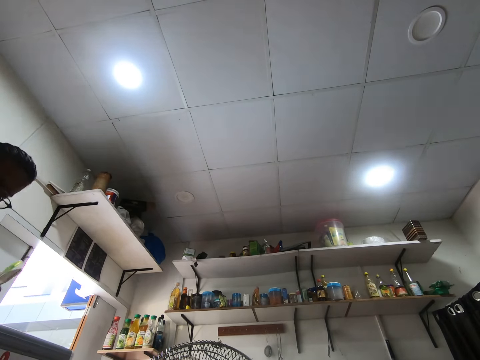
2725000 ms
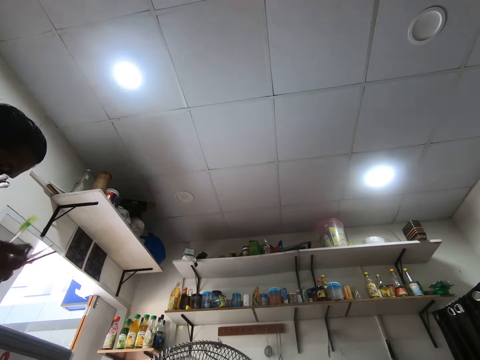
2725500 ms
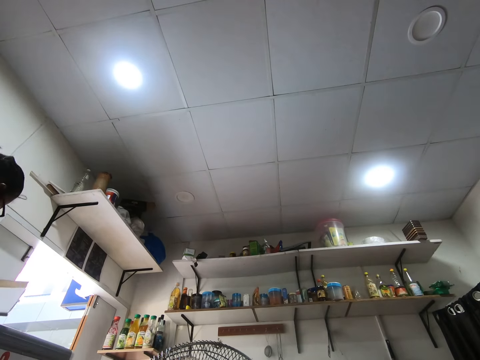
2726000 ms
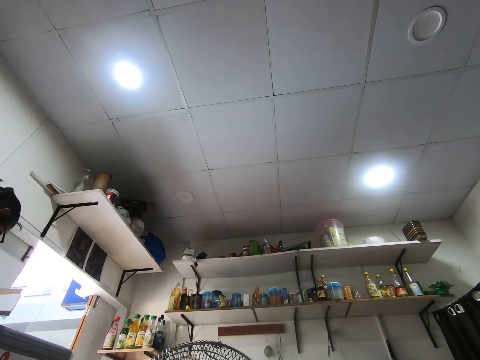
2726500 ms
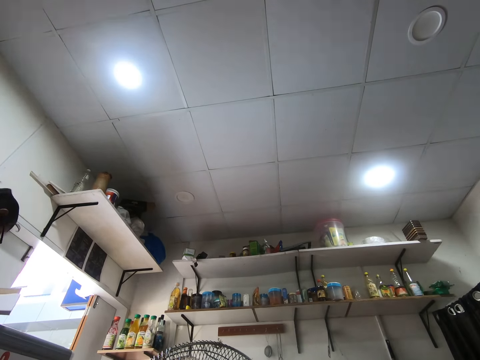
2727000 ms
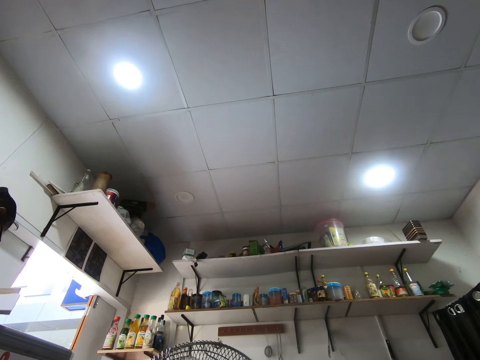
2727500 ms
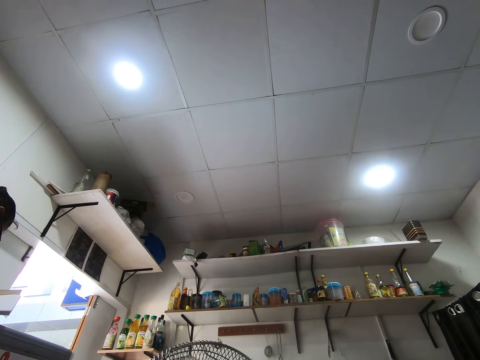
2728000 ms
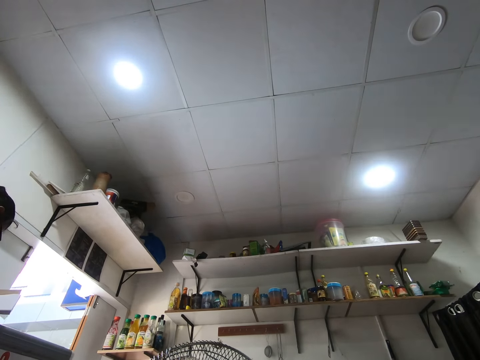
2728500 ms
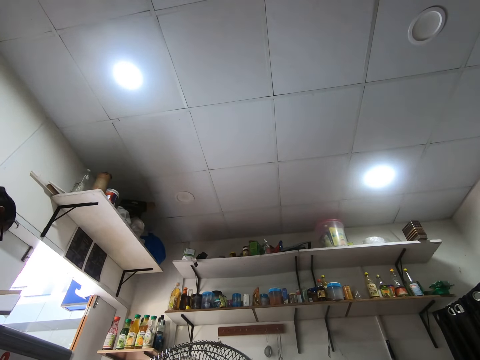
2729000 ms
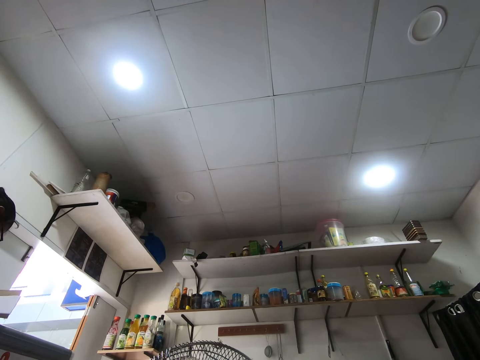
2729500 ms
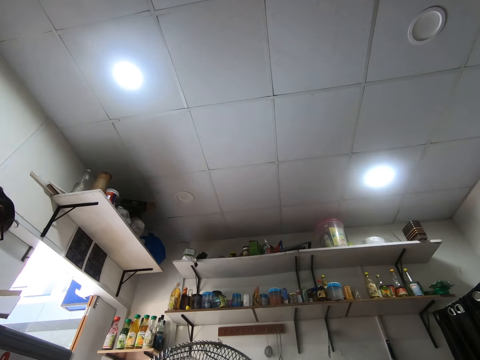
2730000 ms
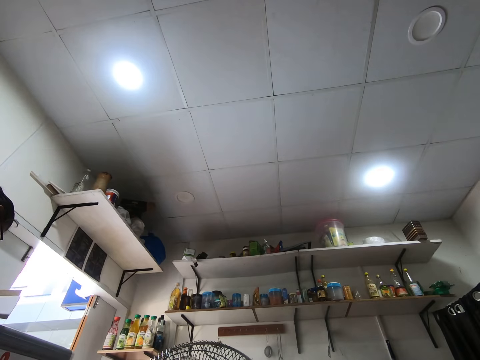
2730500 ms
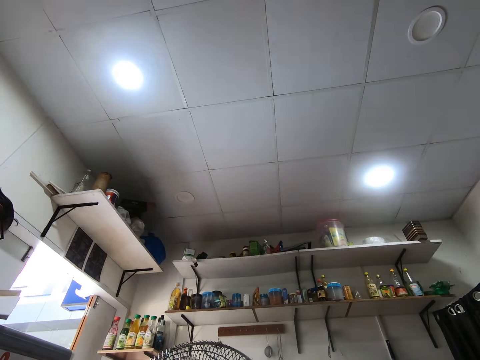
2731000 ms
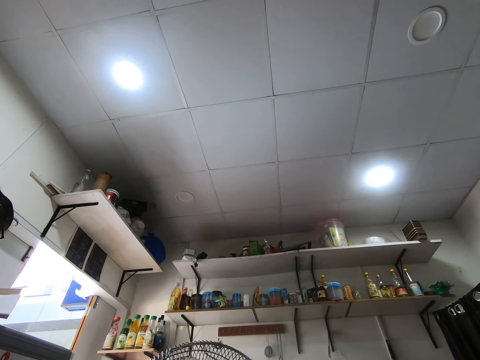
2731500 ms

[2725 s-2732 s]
The camera wearer writes on the booklet.

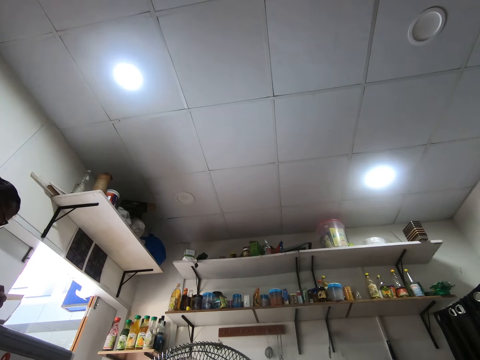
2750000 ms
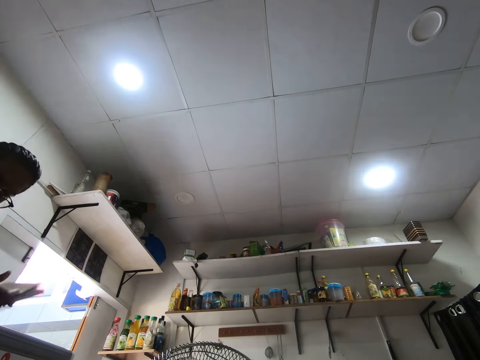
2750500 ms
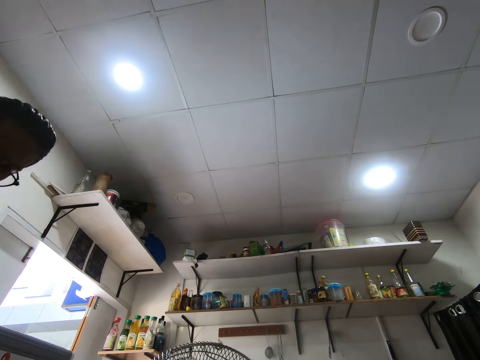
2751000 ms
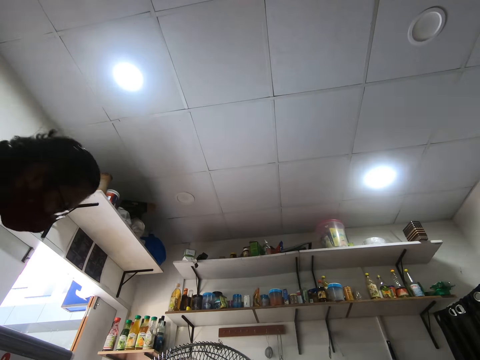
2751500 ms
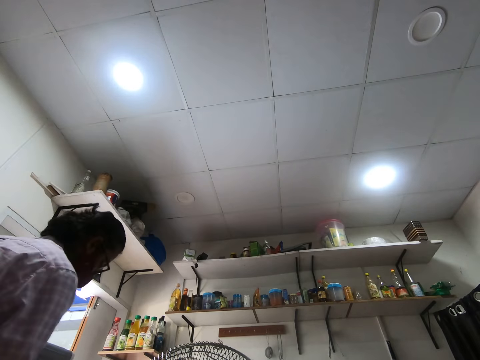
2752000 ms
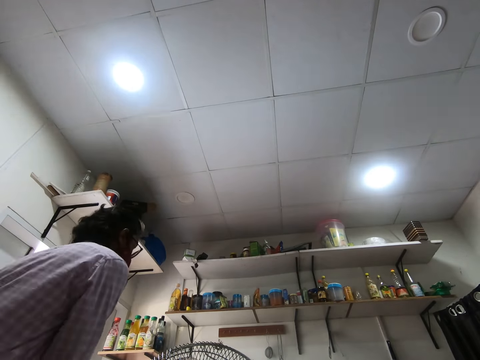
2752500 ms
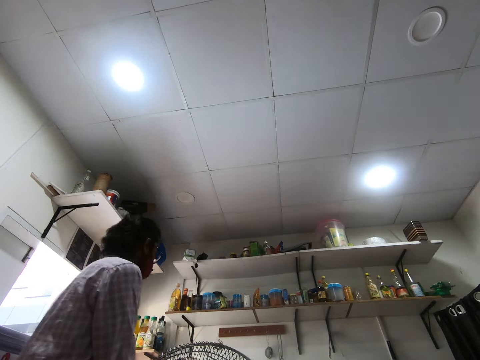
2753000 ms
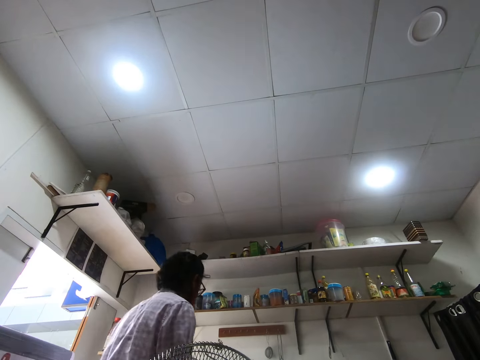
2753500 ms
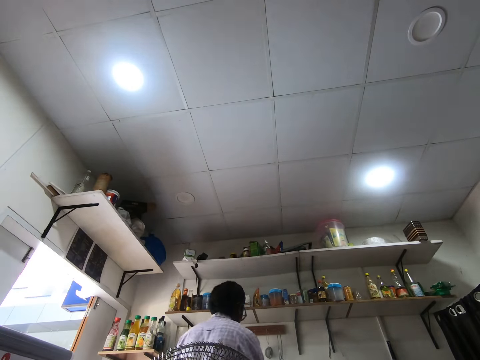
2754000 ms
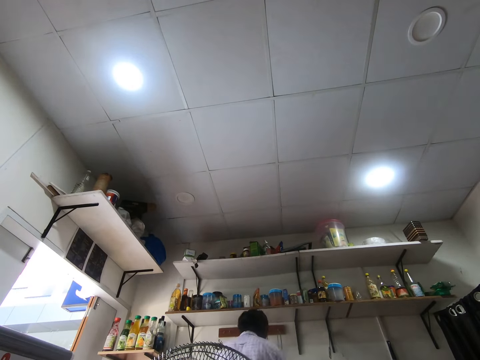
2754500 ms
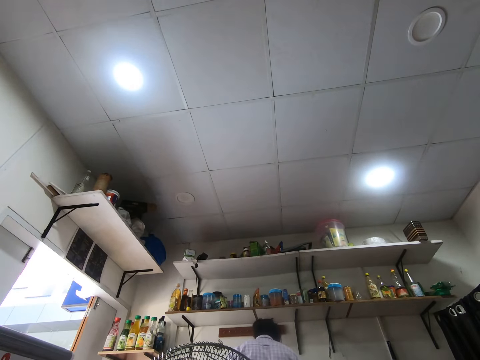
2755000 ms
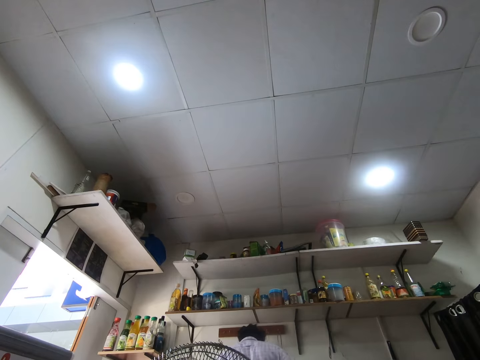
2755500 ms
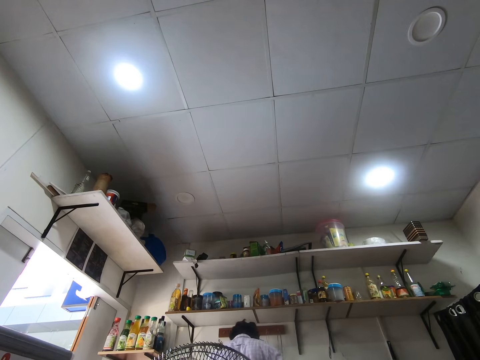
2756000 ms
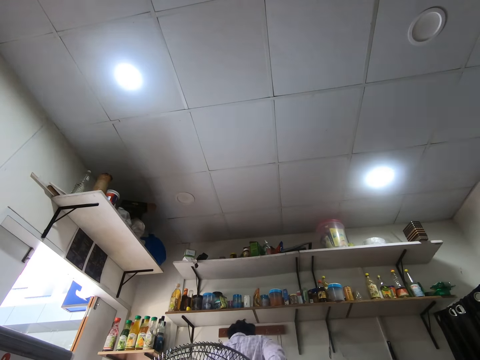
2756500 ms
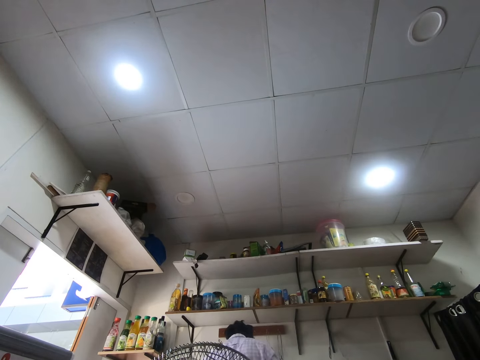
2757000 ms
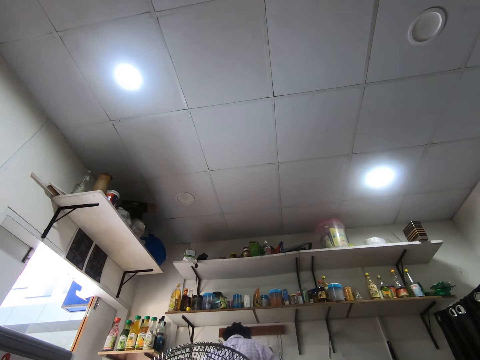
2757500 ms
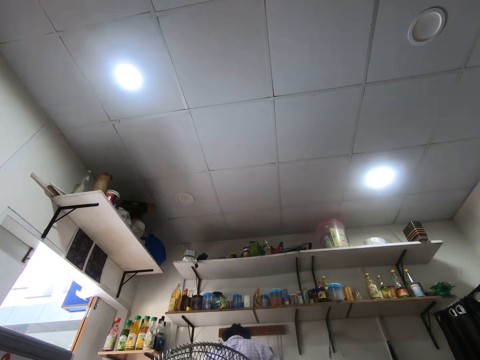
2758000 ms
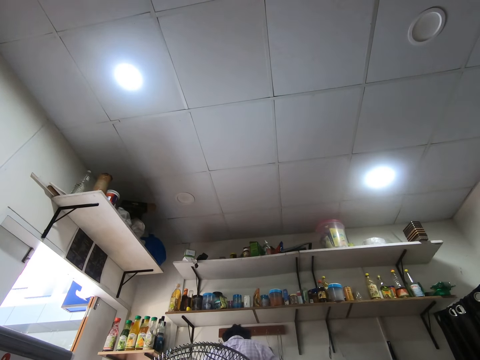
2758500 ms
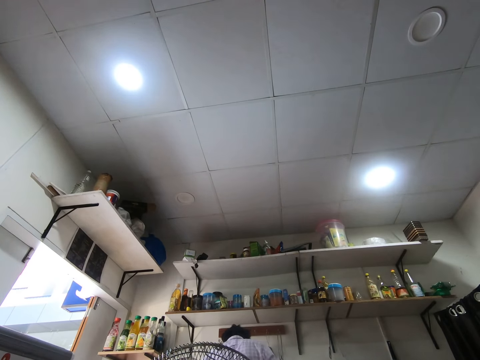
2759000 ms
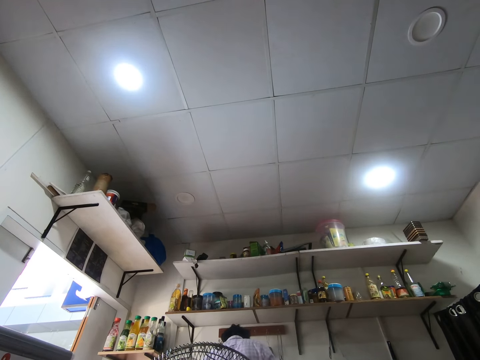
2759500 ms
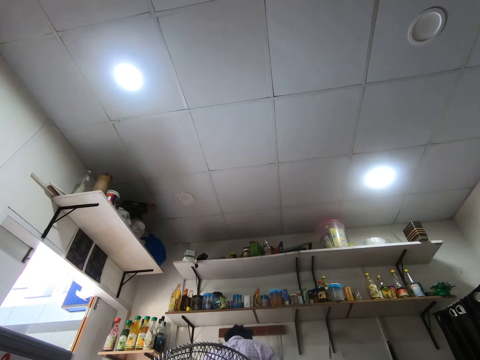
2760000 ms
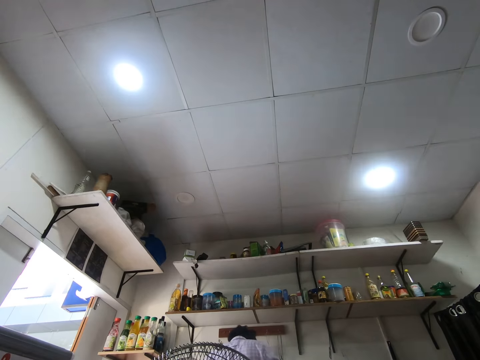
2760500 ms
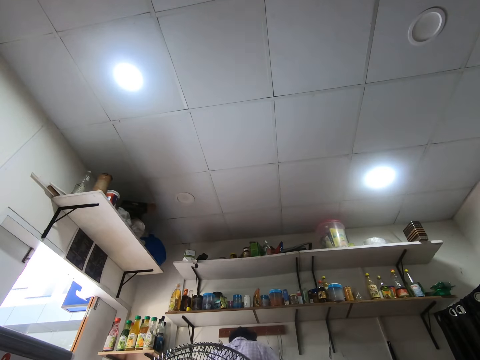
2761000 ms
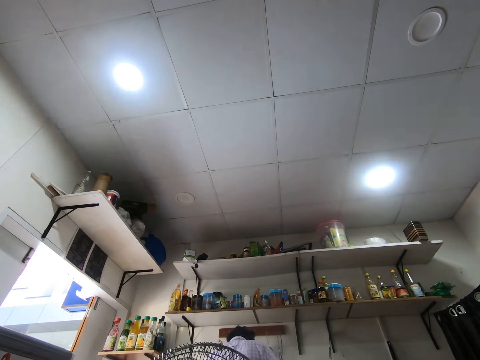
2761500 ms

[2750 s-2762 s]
The camera wearer drops the booklet. They walk around the room. They open something.

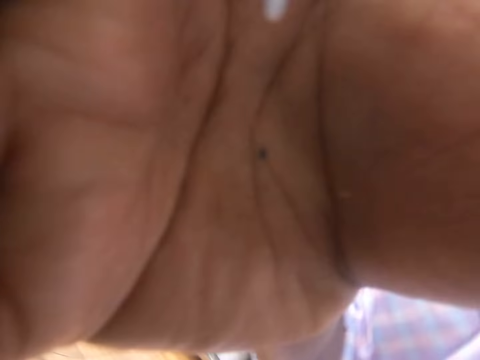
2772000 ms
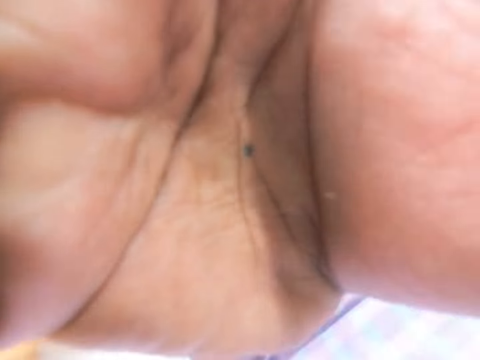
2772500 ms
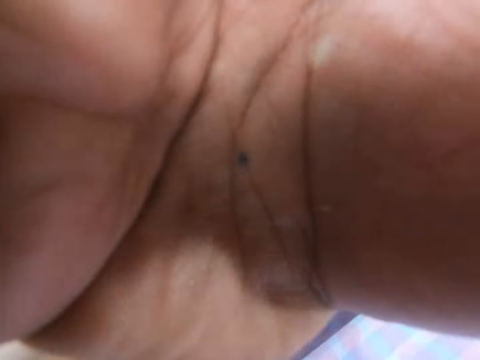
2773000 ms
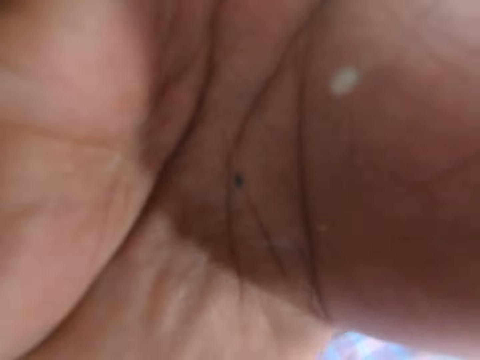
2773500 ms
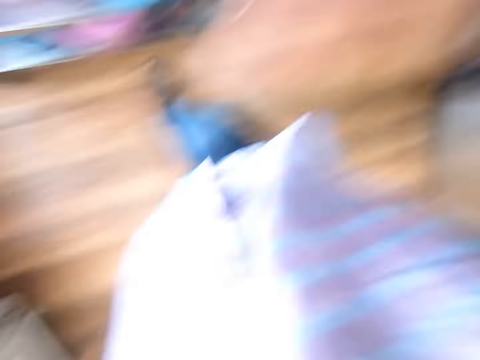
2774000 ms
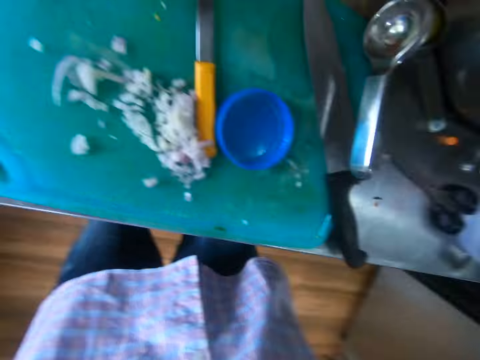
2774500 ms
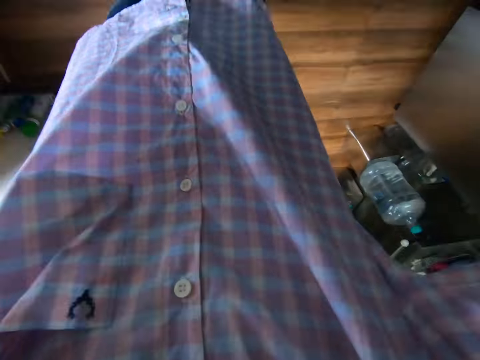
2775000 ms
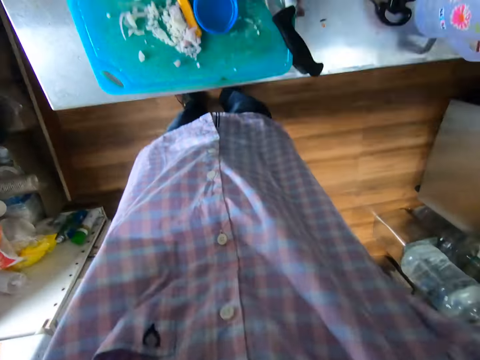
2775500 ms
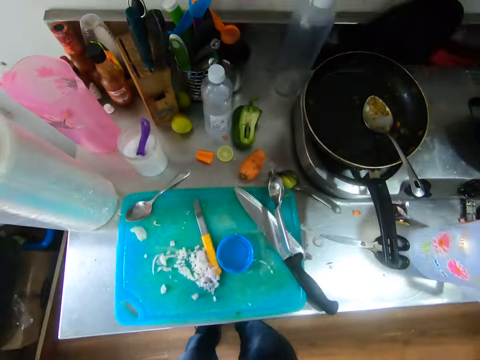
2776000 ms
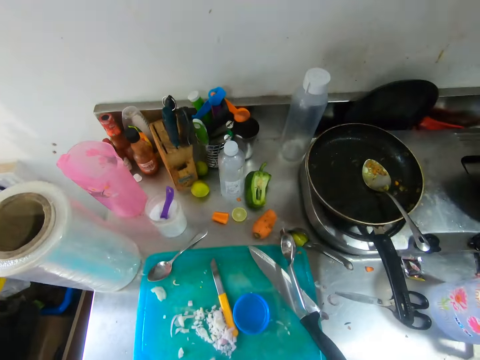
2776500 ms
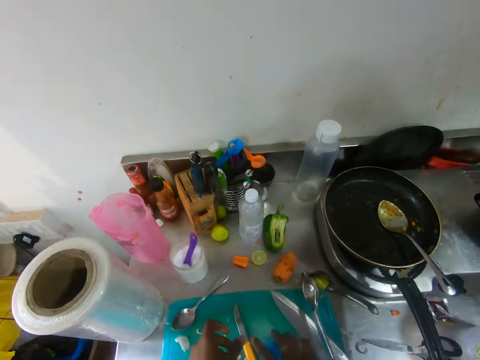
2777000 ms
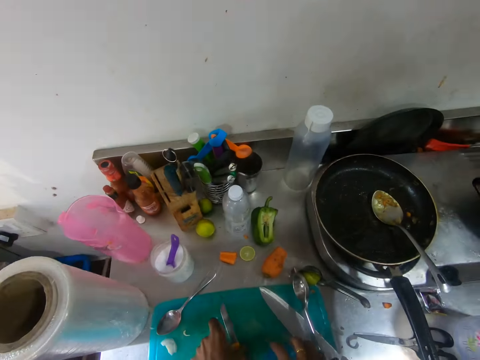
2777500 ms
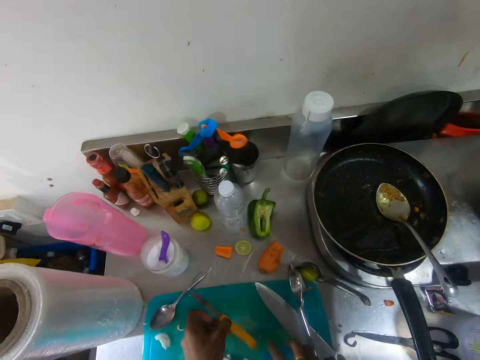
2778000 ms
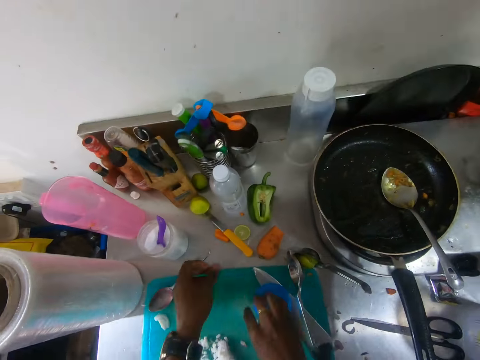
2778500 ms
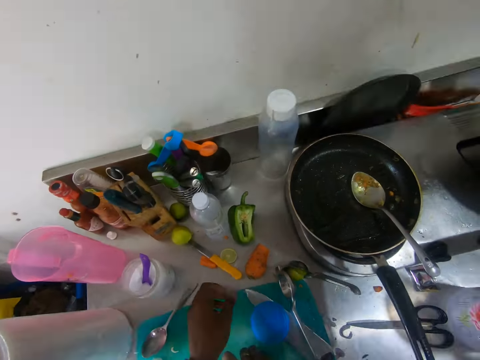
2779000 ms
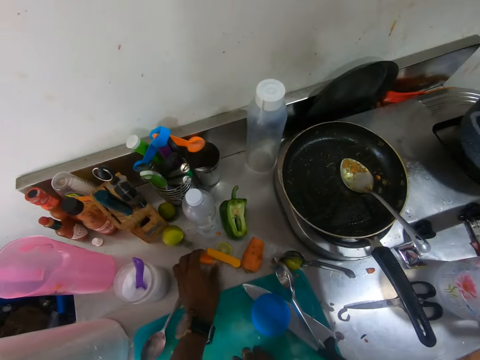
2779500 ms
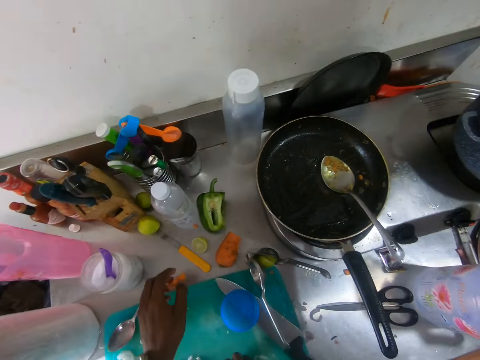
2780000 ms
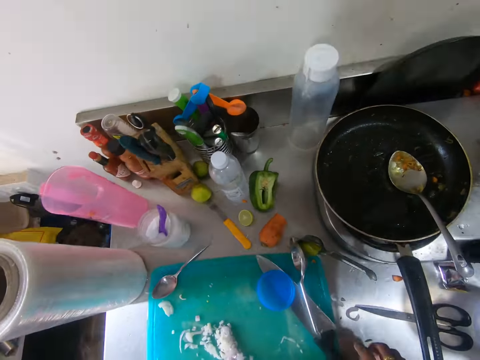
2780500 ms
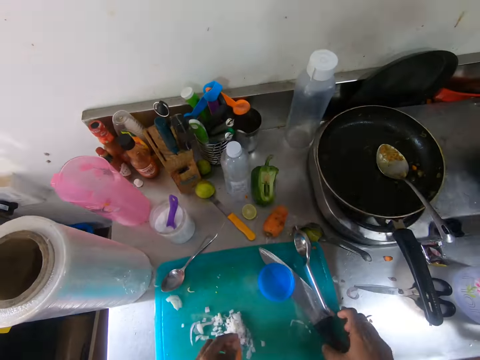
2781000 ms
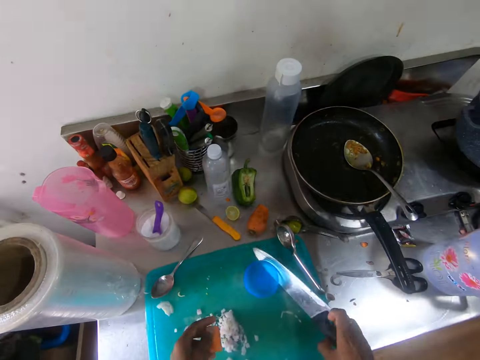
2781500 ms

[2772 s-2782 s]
The camera wearer picks up the camera. A woman wears the camera on her head with her right hand. The camera wearer puts the camera on the head. He moves a small knife and a lid on a tray on a counter with his hands. He picks up a piece of carrot from the counter with his left hand. He picks up the knife from the tray with his right hand.
